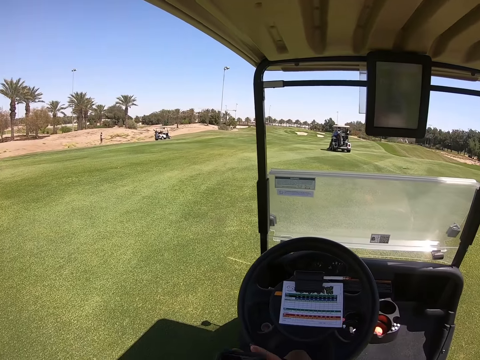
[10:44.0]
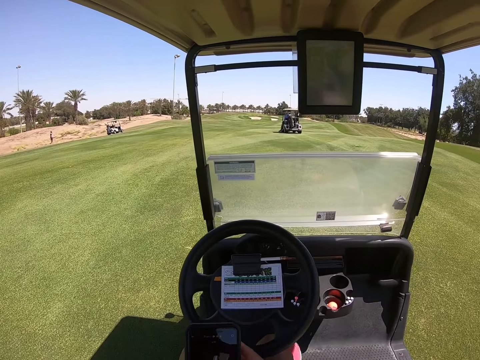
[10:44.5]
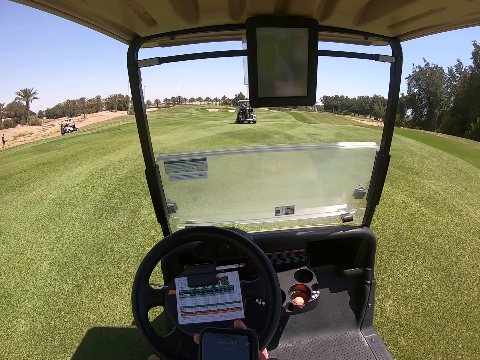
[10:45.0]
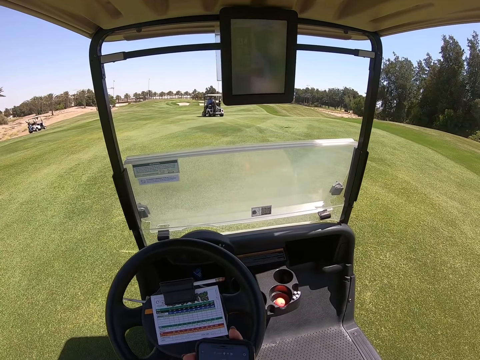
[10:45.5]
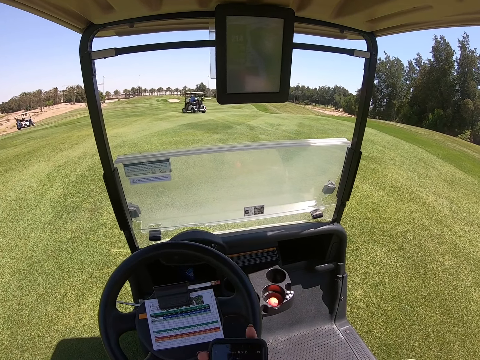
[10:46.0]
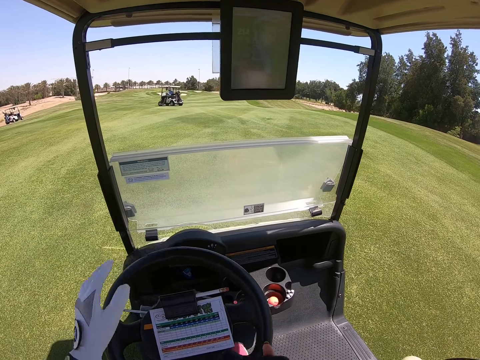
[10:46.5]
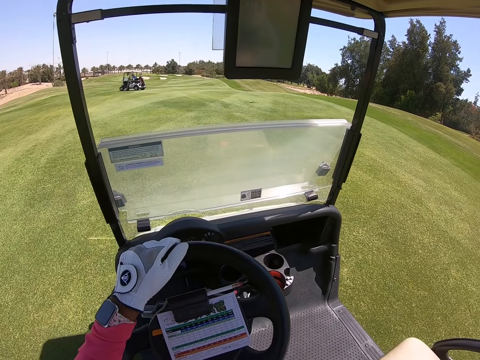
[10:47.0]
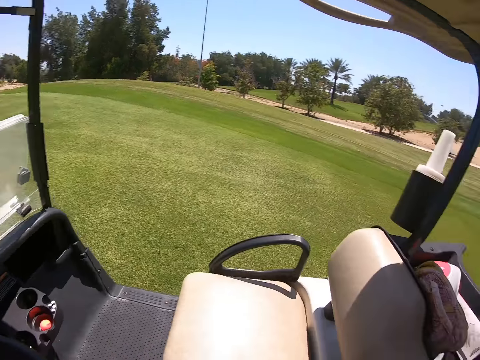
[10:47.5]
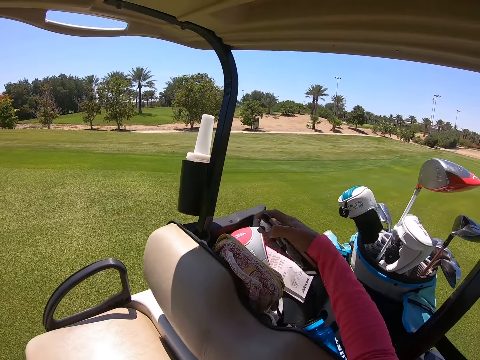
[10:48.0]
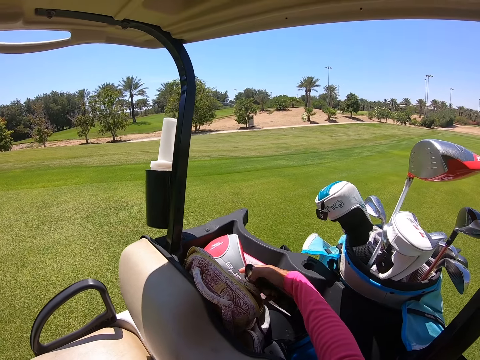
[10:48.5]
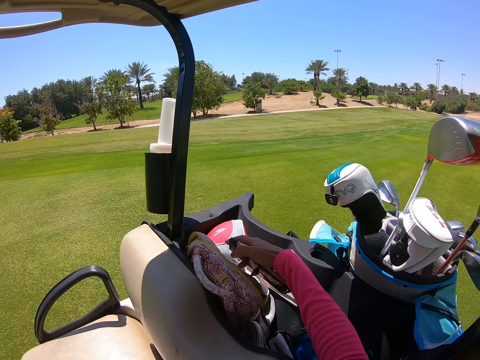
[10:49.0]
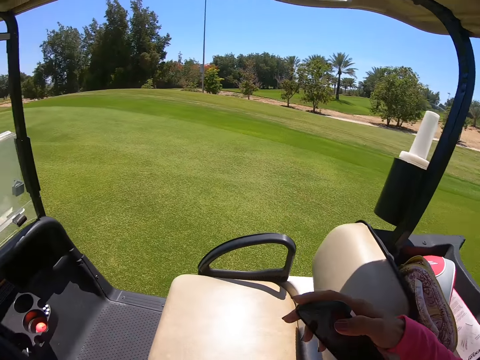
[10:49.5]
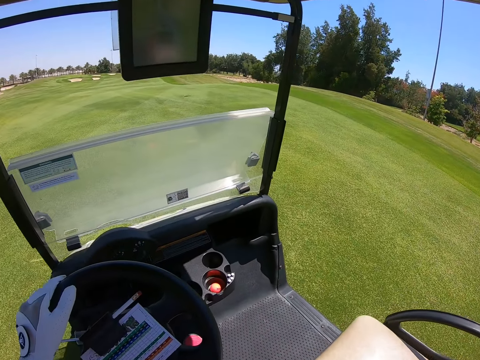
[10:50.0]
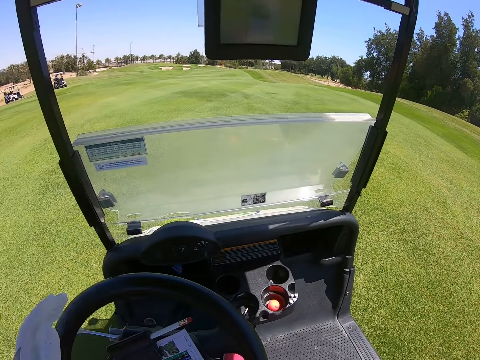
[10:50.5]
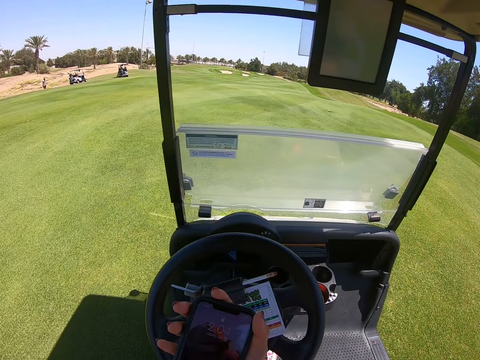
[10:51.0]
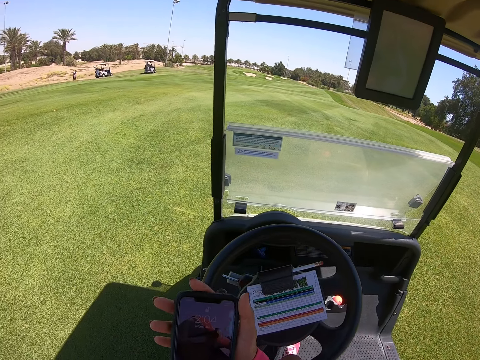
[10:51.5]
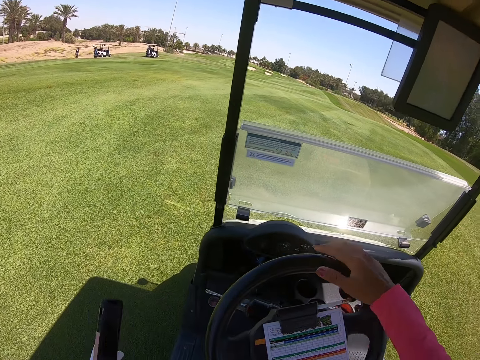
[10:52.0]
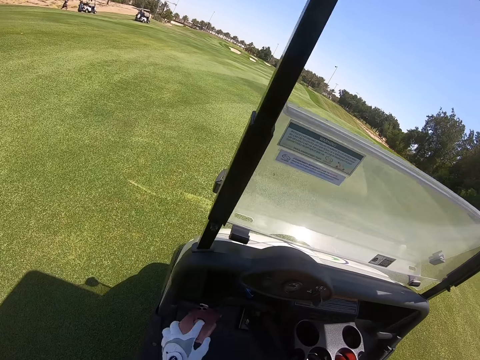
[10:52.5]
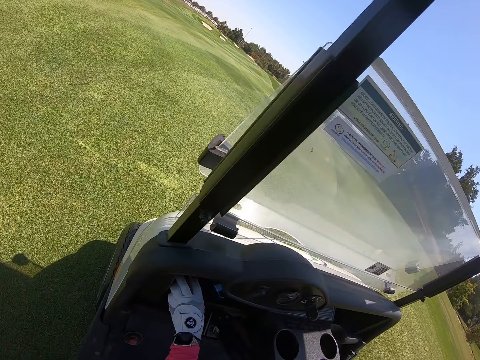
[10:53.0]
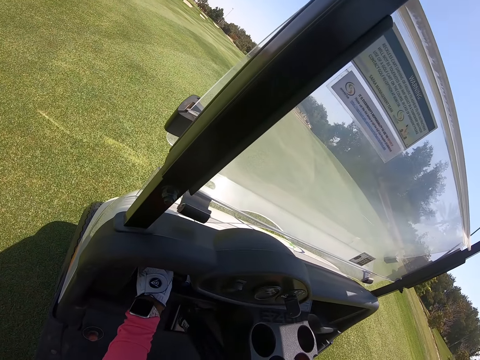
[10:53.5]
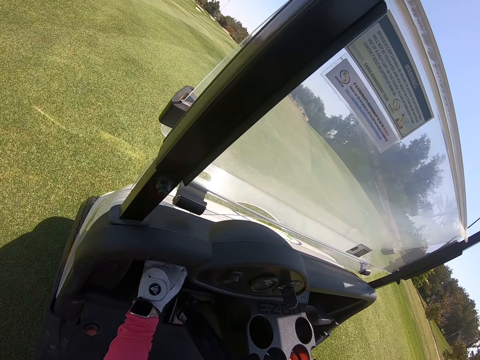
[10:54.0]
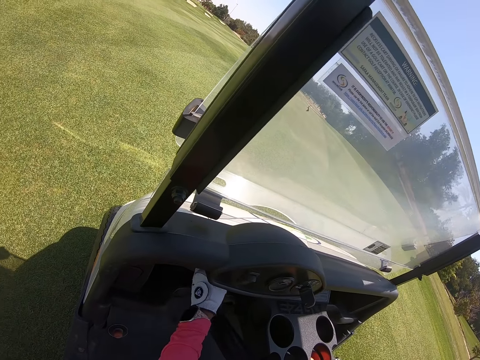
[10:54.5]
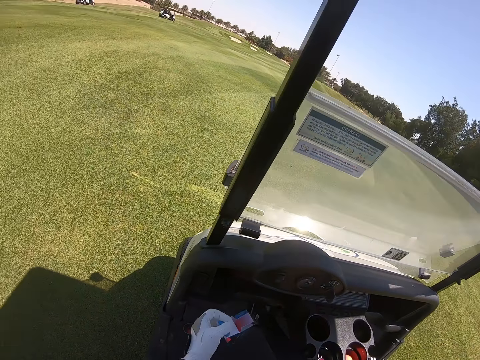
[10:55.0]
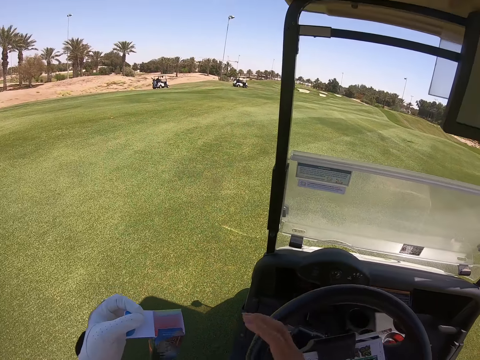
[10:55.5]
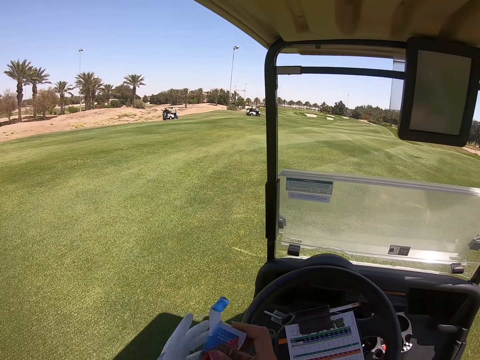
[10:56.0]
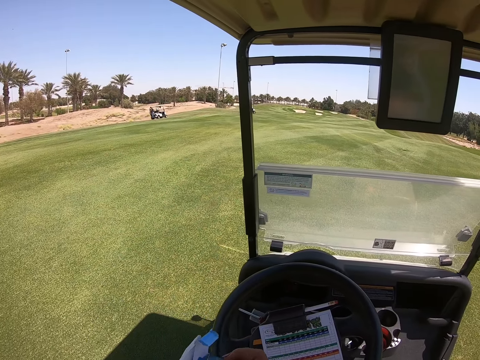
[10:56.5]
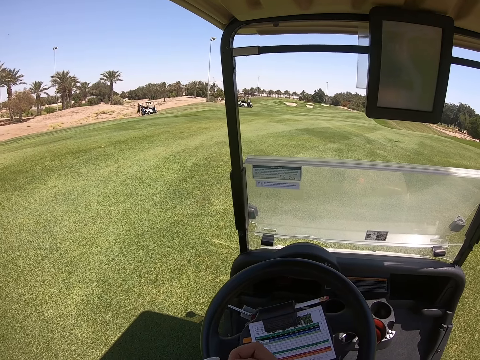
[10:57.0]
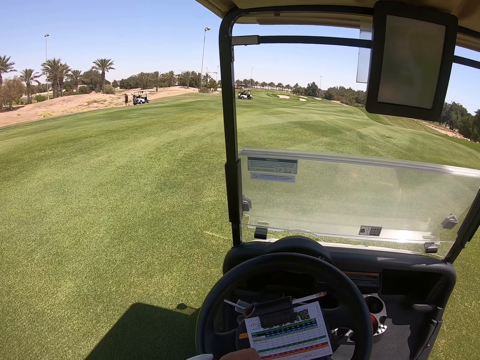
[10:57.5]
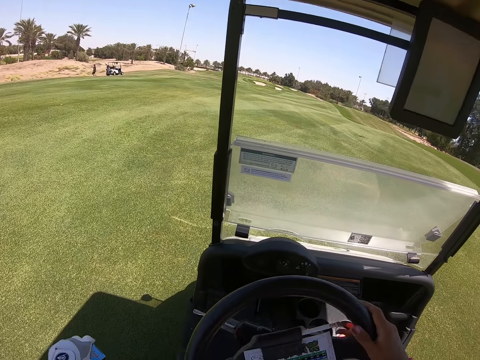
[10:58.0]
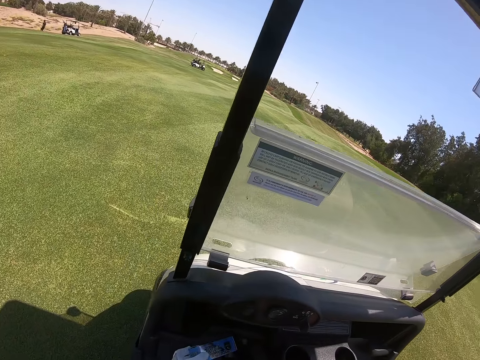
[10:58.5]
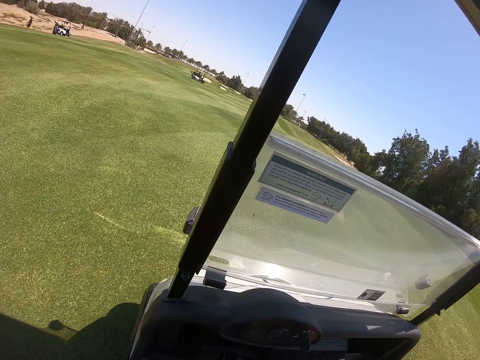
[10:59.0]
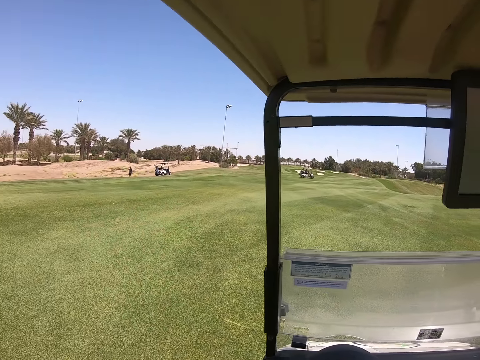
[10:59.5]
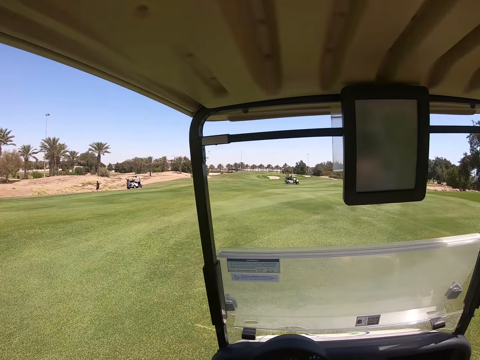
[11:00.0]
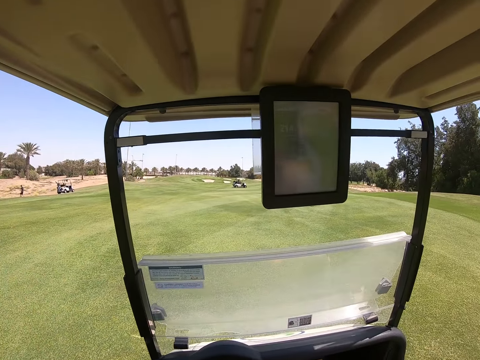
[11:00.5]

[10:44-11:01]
The camera wearer touches the steering wheel. She touches her handbag with her hand. She looks back. She touches the phone with both hands. She puts the phone in the glove compartment of the golf cart. She takes out a box of golf balls from the glove compartment. She looks at the golf ball box in her hands. She puts the golf balls into the glove compartment.

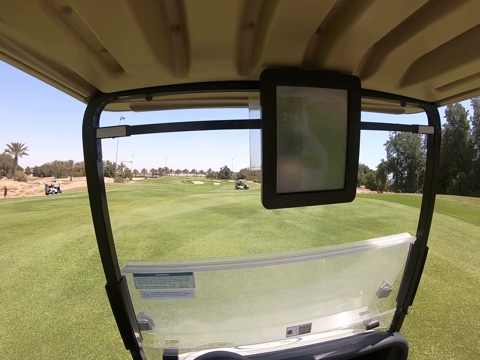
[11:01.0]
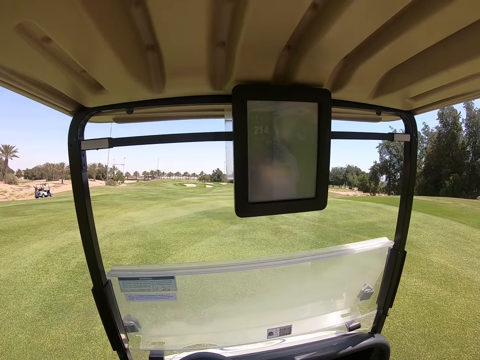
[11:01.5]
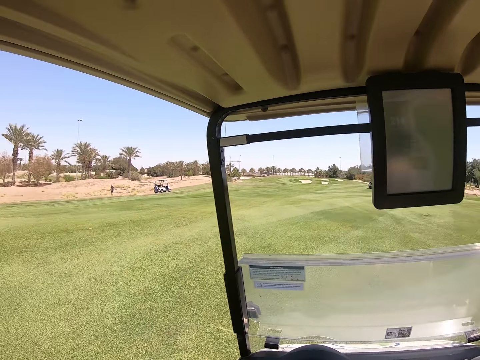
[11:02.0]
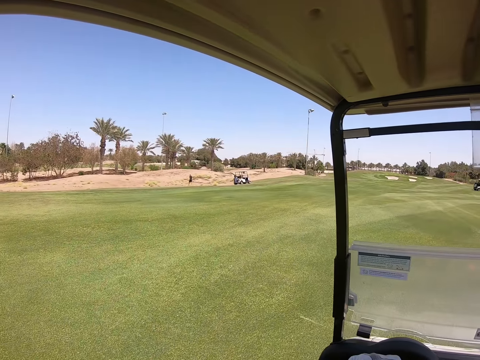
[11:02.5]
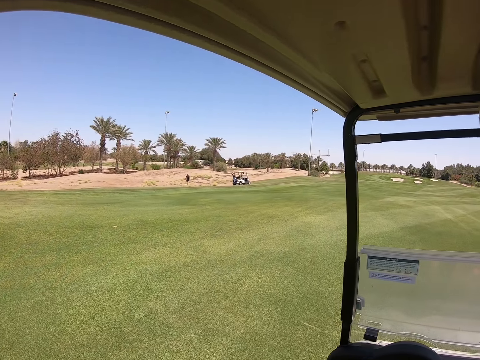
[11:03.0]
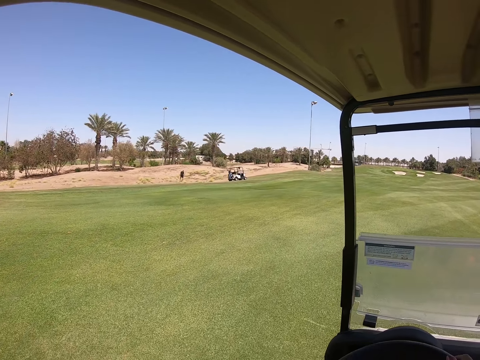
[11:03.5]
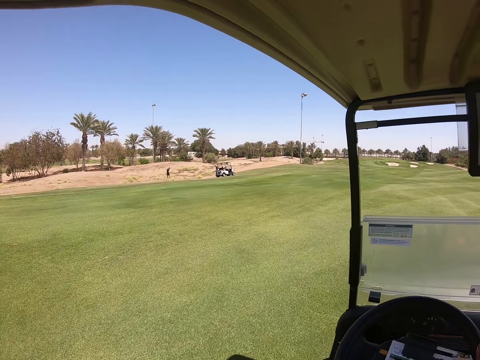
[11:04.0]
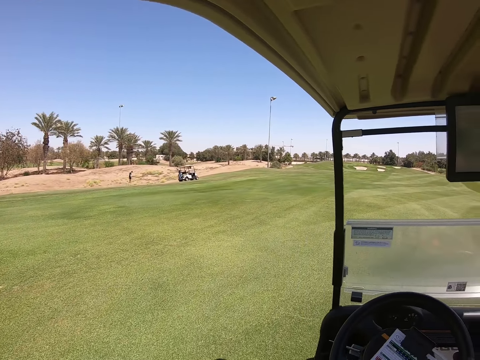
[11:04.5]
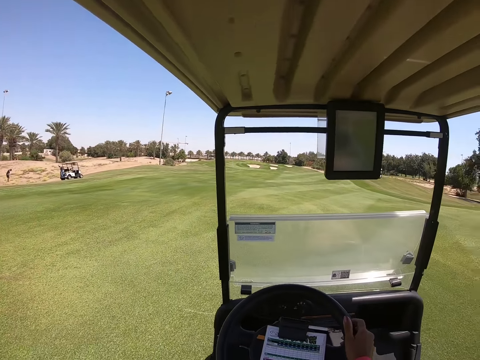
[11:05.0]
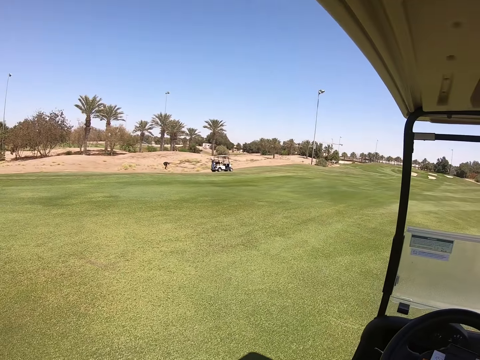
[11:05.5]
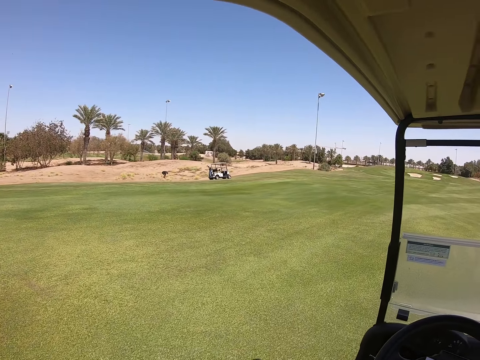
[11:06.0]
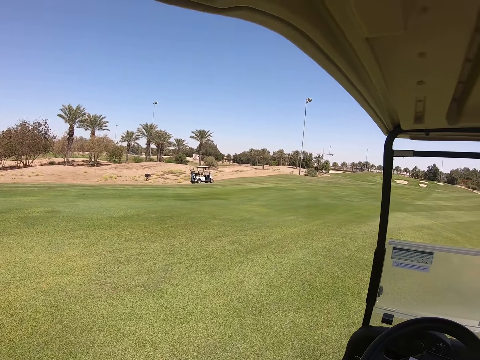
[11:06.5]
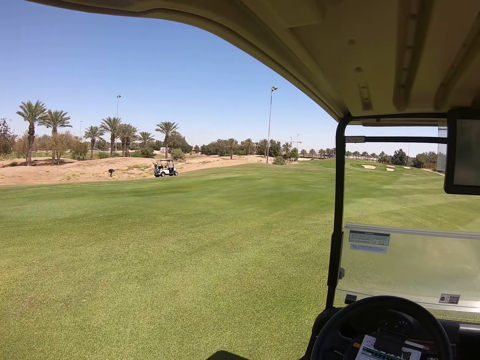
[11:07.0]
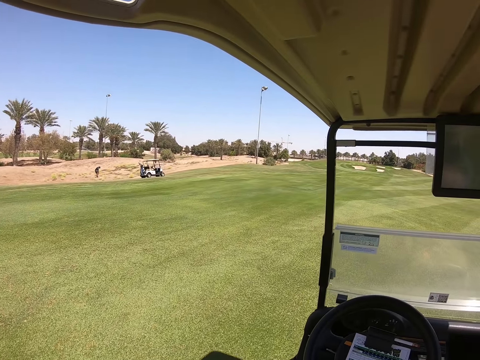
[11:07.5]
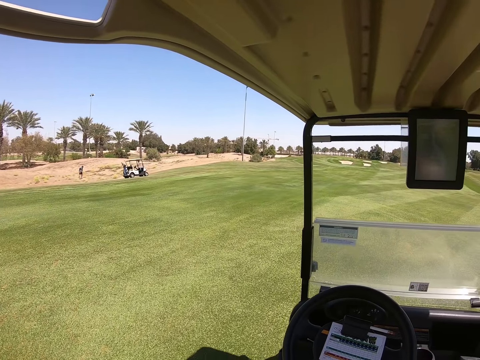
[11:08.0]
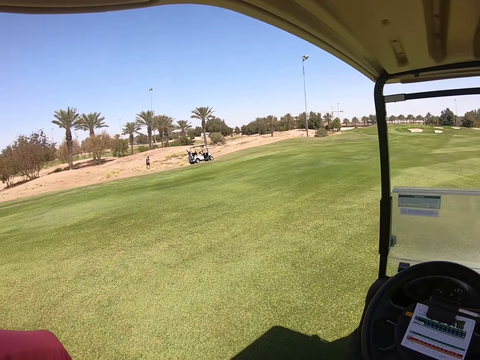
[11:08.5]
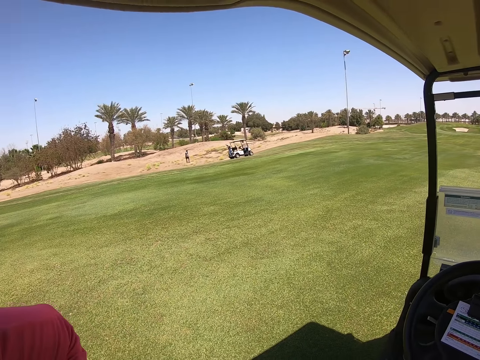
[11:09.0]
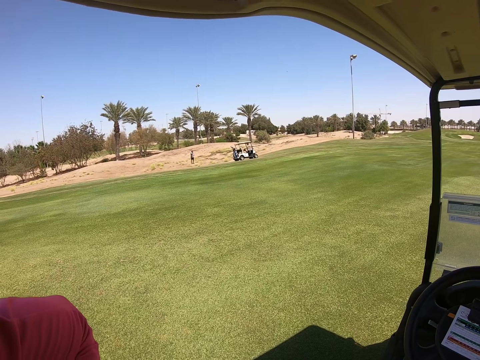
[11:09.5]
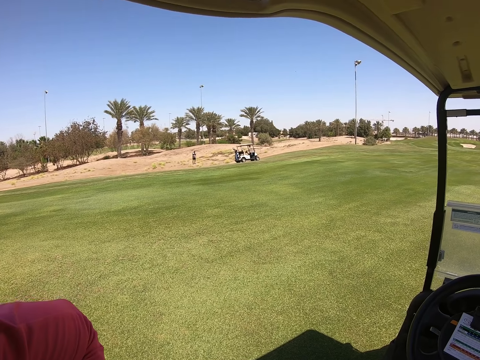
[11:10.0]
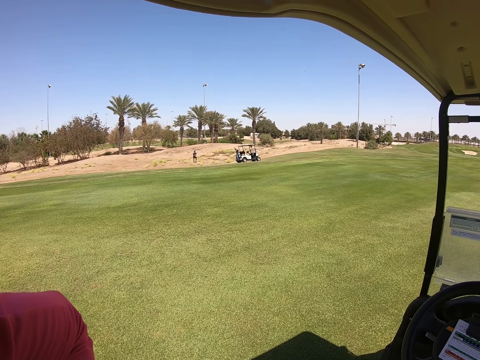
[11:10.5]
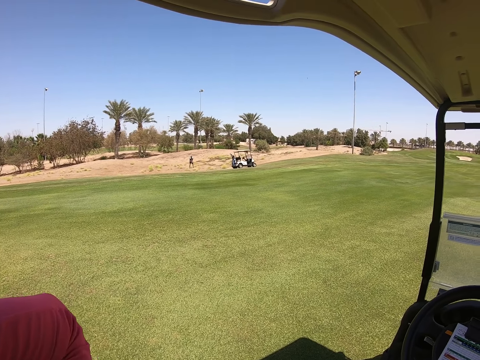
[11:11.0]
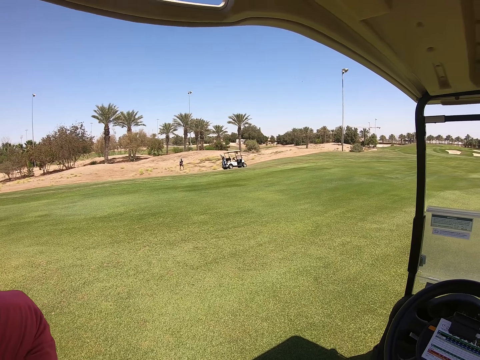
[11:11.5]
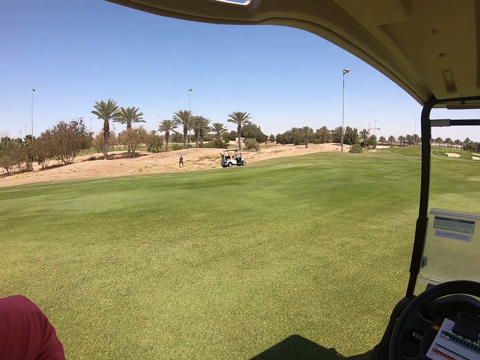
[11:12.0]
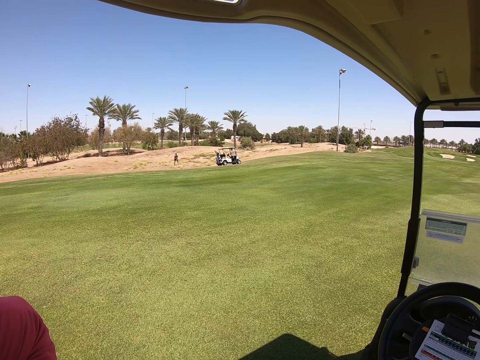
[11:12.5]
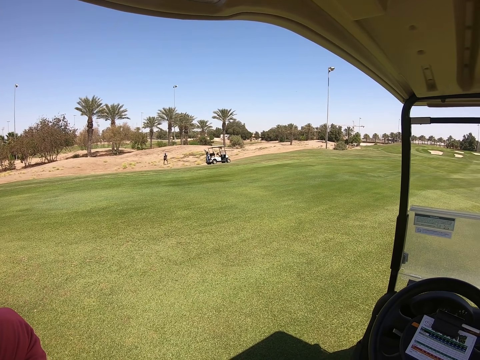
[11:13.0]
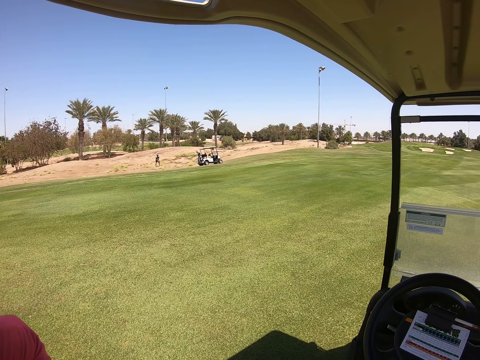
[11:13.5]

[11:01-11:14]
The camera wearer drives the golf cart forward. They put a hand up. They stop the golf cart.
